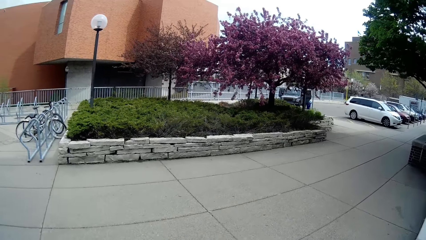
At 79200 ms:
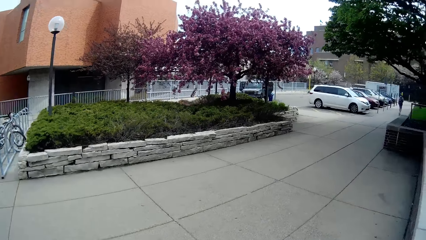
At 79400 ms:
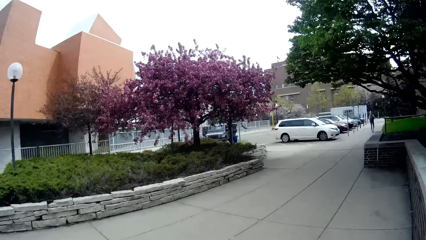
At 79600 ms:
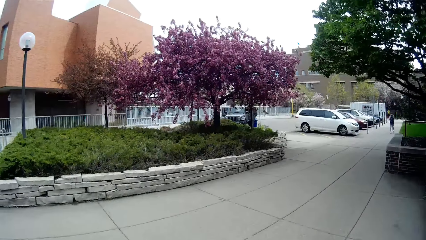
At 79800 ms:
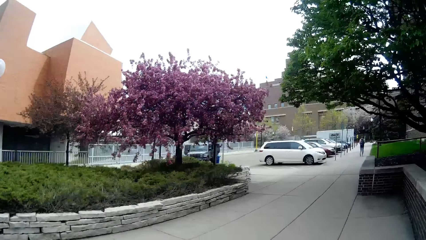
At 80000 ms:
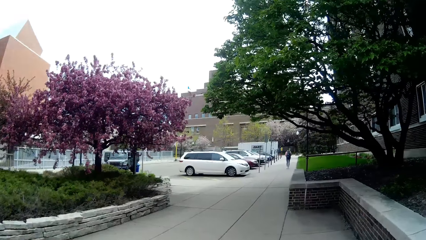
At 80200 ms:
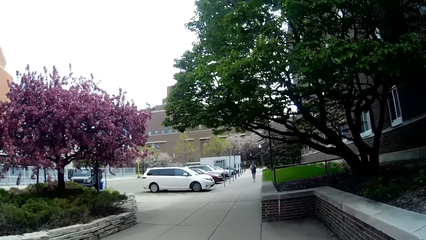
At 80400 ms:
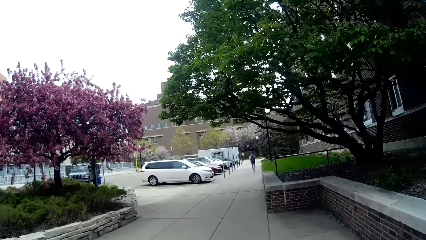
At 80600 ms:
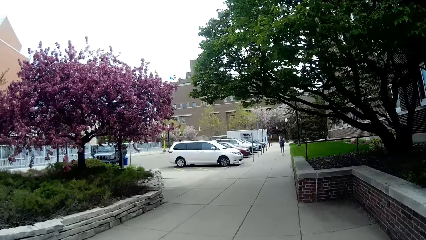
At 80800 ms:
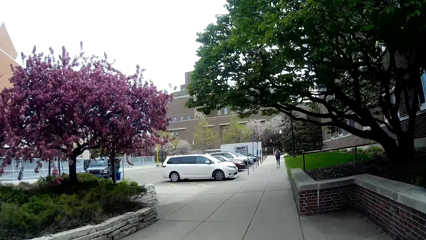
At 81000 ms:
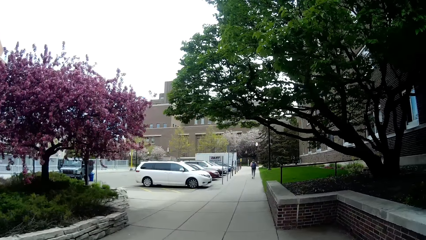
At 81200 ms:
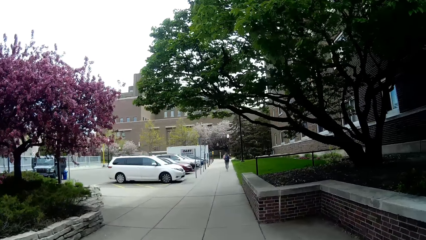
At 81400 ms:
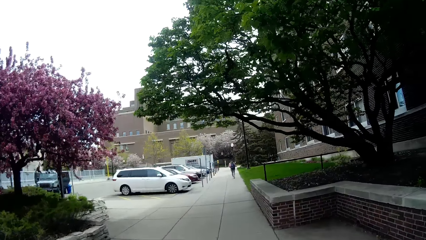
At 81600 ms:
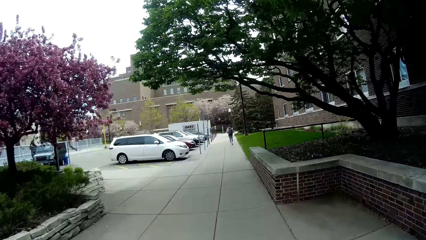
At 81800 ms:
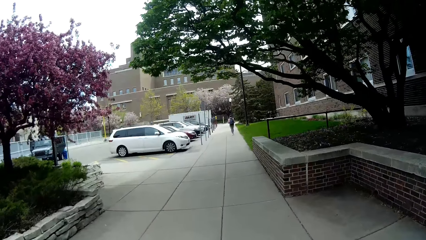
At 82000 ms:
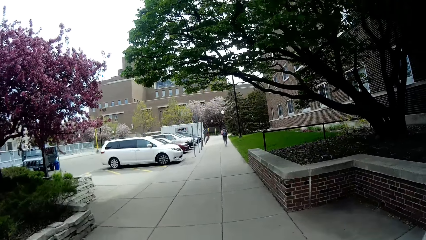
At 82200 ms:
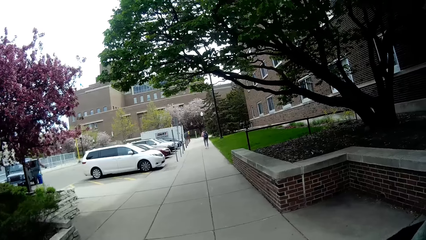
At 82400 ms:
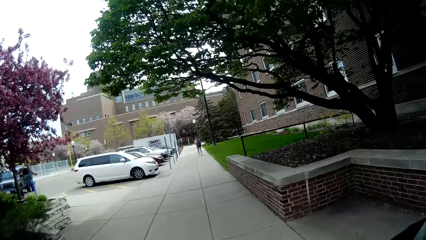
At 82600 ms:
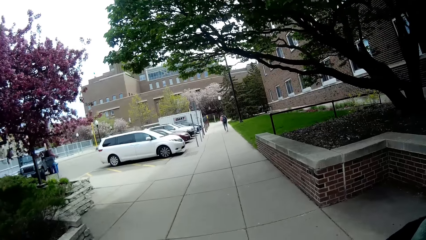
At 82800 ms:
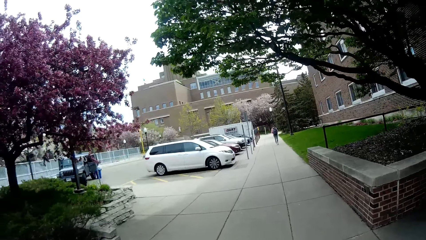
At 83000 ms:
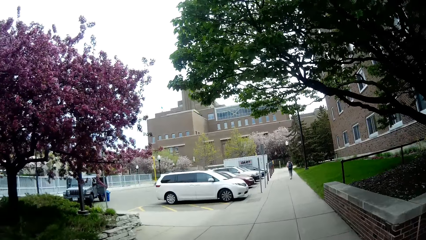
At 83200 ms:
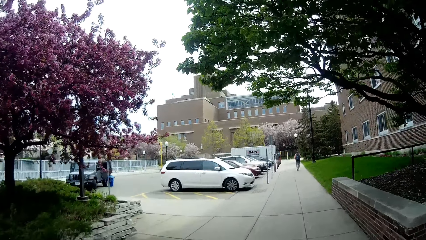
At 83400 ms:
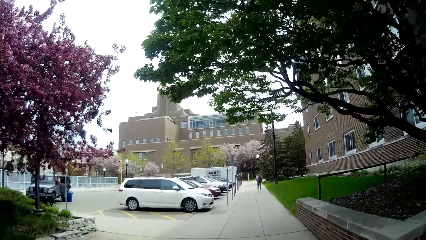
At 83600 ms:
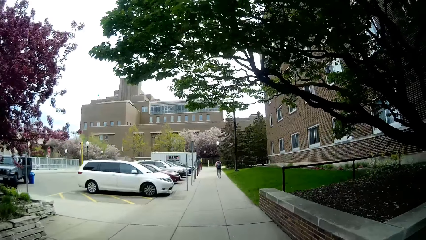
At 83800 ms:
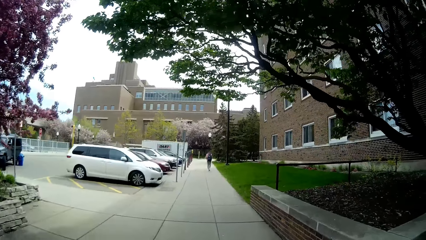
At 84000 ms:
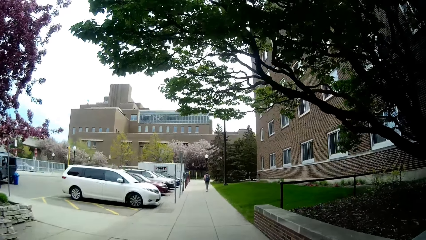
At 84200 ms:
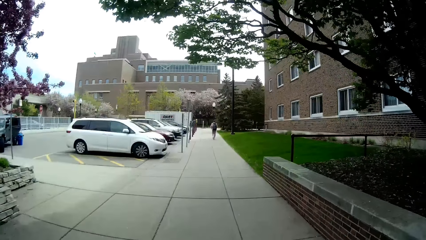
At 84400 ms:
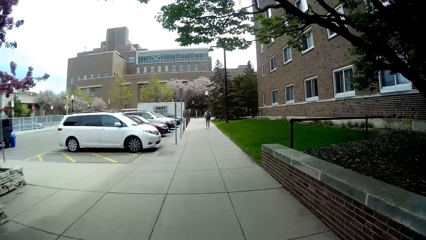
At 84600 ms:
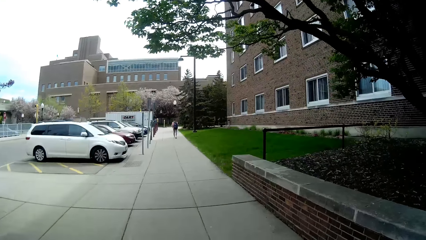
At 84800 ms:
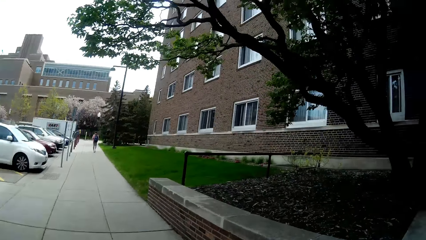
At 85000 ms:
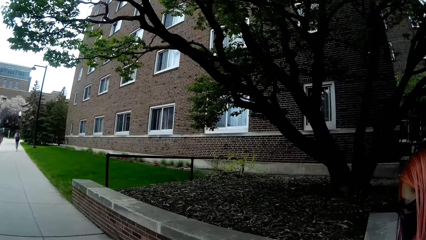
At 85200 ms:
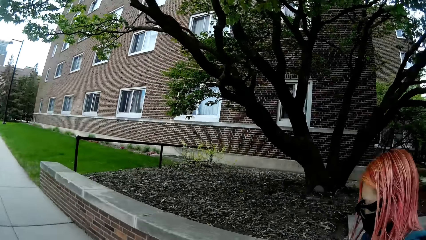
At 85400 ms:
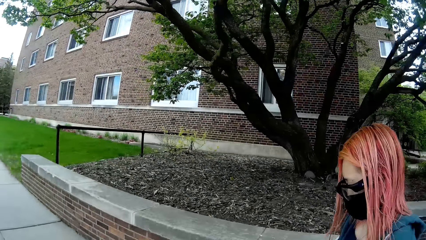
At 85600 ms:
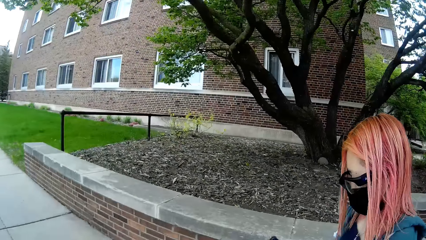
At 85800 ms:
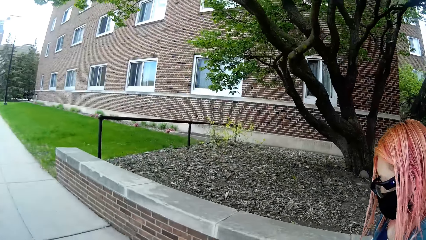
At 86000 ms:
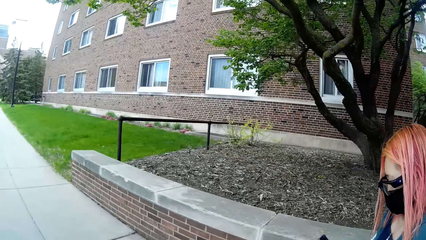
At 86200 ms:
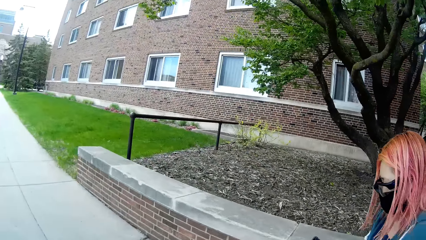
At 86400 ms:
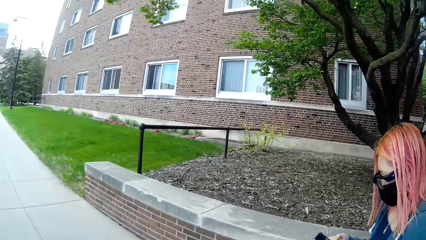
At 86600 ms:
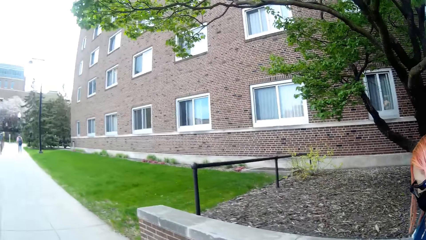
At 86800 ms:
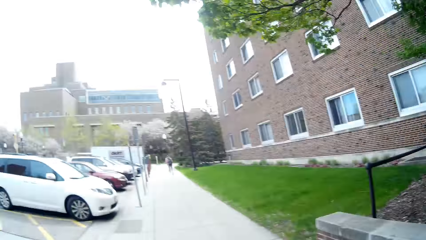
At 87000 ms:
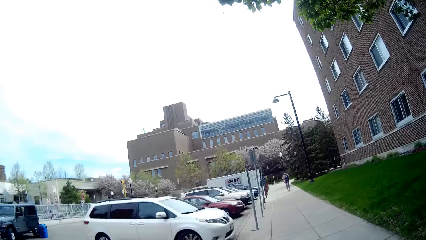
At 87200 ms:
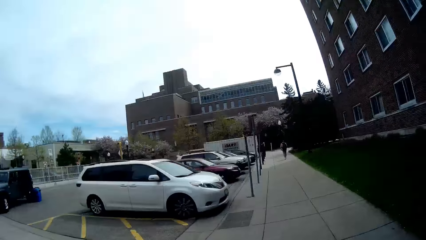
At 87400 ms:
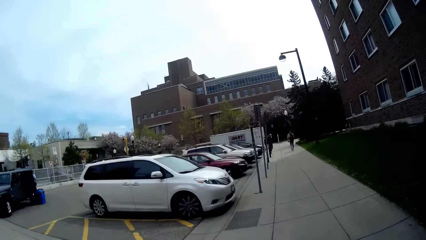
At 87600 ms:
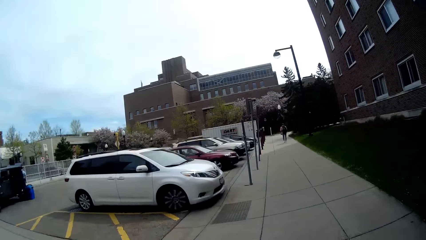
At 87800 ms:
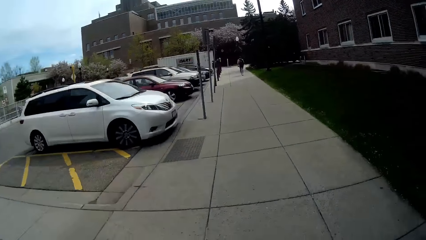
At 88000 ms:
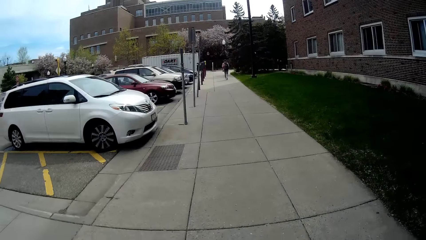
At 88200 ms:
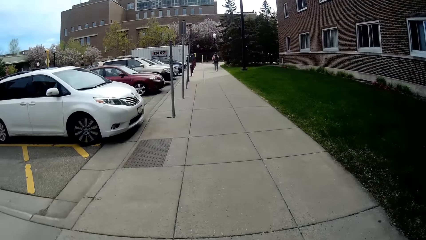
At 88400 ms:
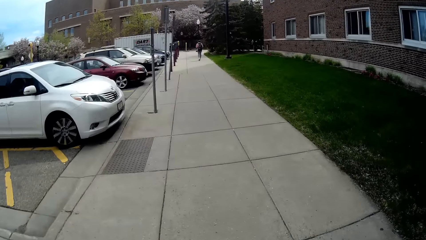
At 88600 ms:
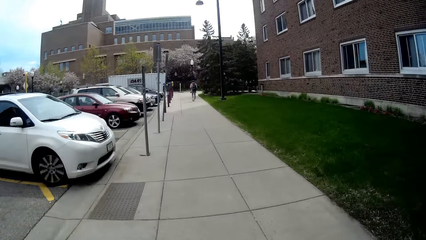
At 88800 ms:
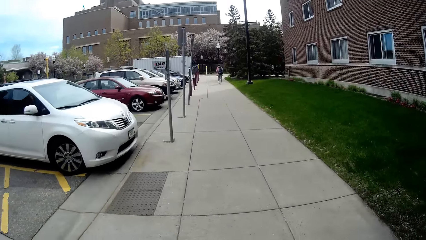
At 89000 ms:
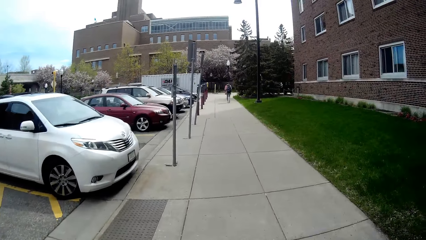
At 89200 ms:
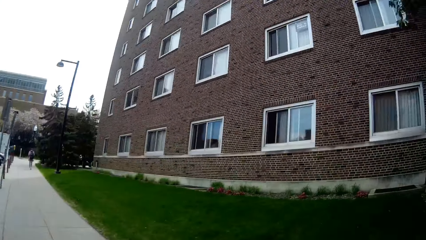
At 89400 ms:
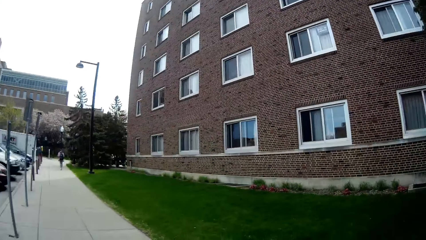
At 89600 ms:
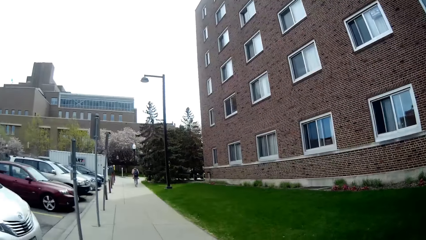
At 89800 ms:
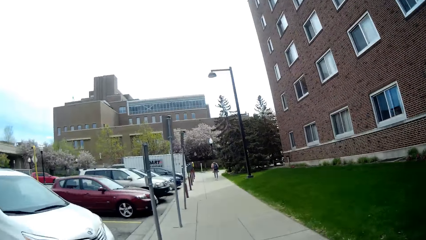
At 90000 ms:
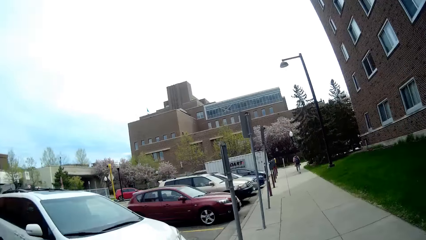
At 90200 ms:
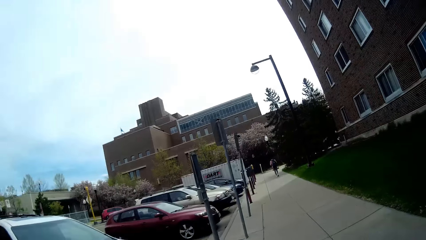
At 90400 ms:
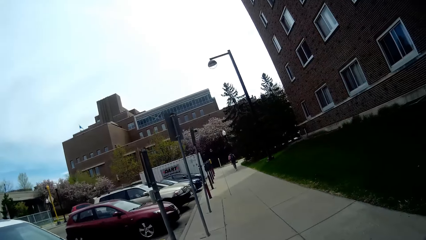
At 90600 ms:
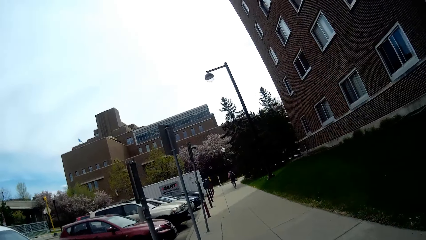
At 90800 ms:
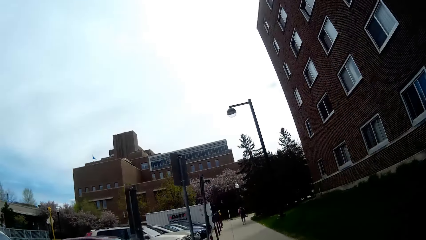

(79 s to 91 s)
The camera wearer and the woman walk down a pathway on a road. The woman presses a phone in her right hand.

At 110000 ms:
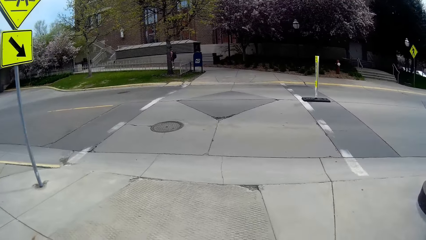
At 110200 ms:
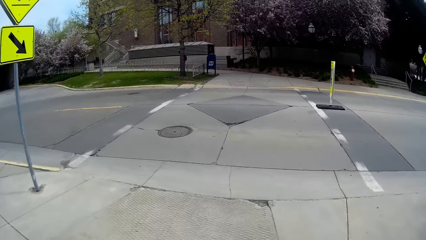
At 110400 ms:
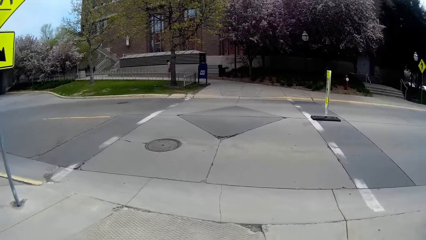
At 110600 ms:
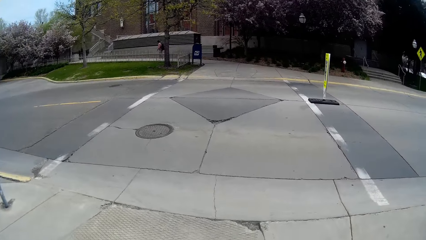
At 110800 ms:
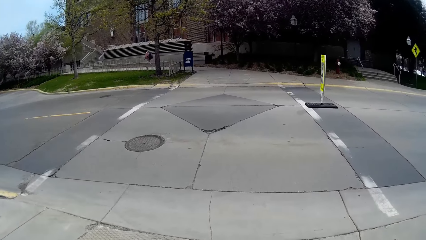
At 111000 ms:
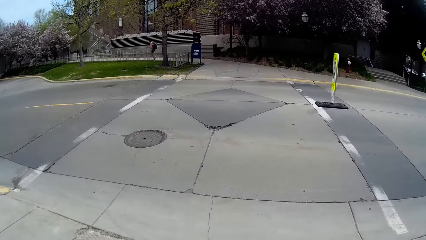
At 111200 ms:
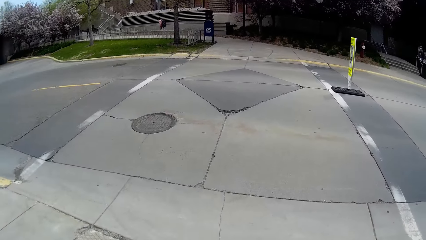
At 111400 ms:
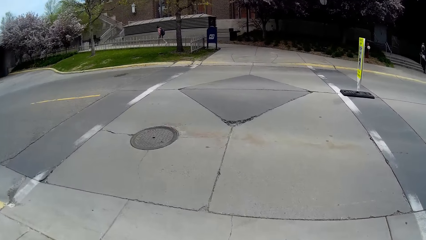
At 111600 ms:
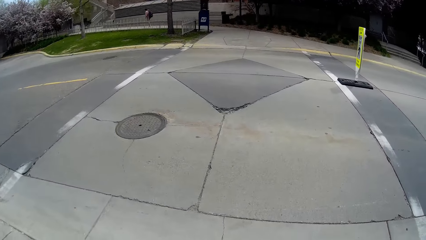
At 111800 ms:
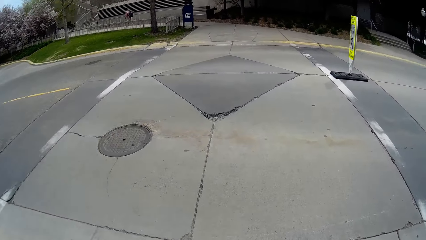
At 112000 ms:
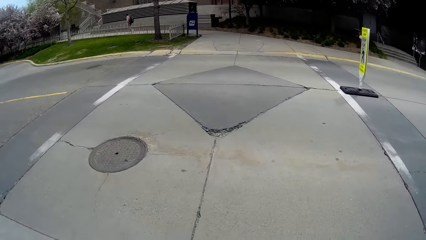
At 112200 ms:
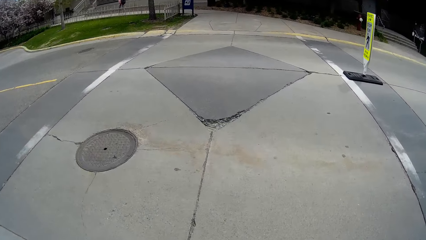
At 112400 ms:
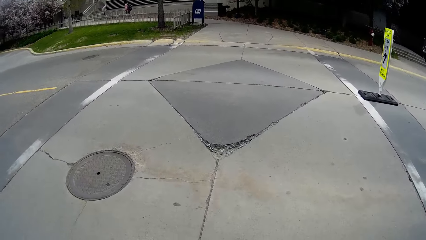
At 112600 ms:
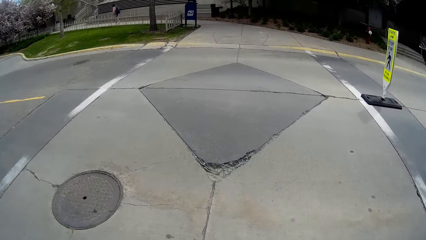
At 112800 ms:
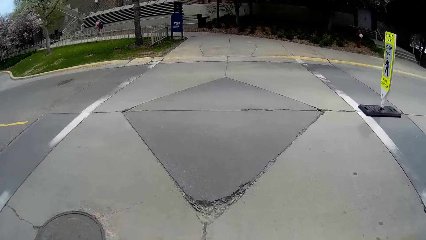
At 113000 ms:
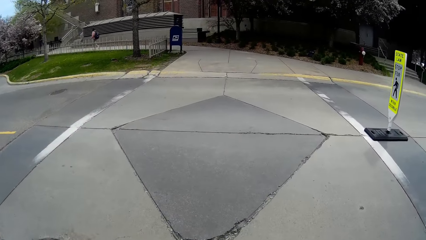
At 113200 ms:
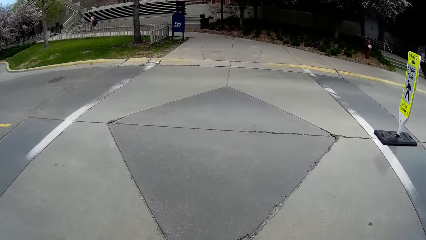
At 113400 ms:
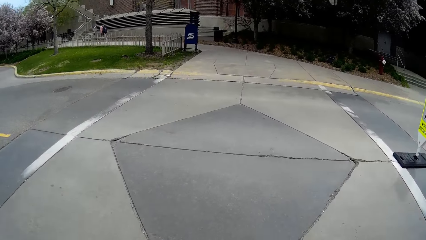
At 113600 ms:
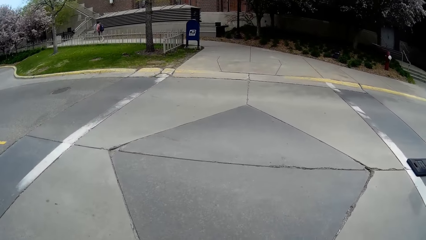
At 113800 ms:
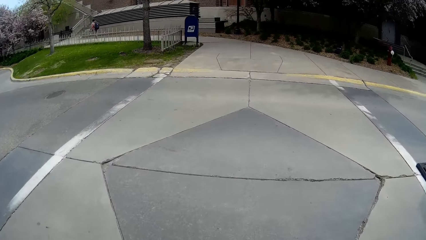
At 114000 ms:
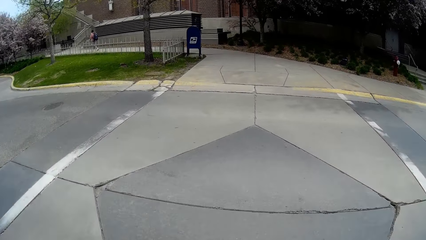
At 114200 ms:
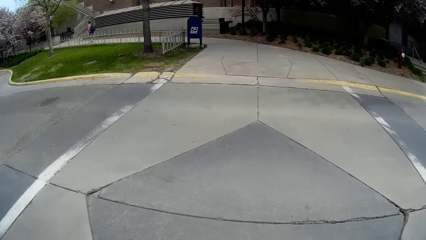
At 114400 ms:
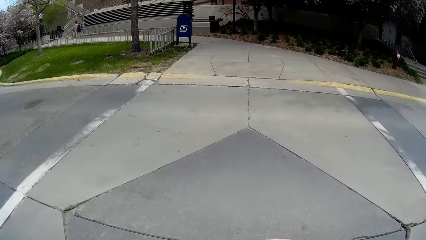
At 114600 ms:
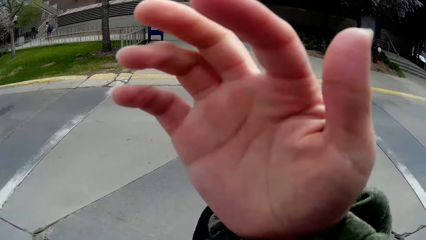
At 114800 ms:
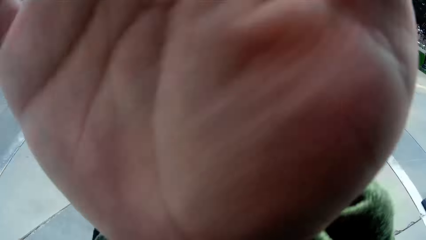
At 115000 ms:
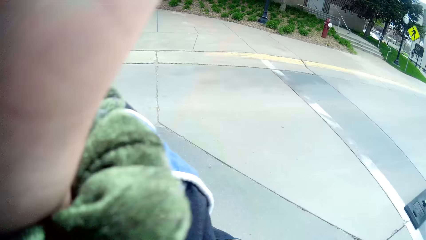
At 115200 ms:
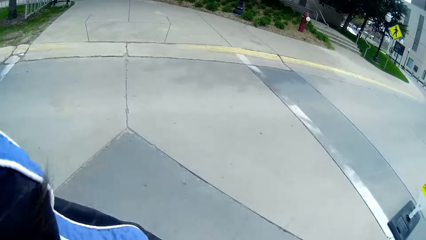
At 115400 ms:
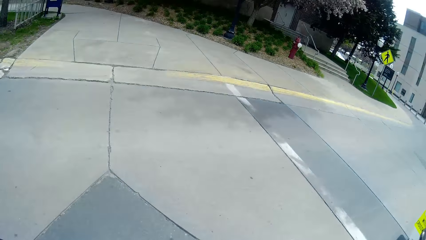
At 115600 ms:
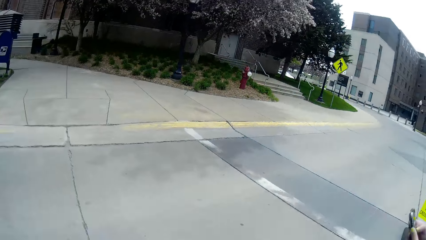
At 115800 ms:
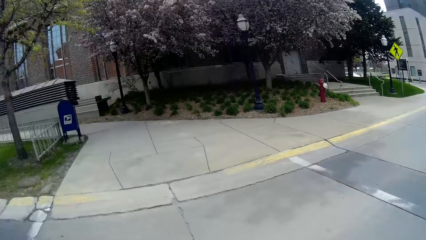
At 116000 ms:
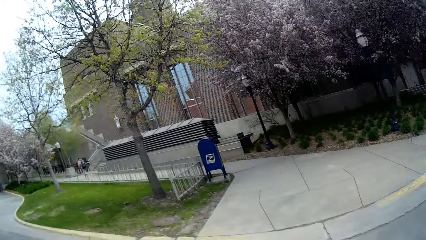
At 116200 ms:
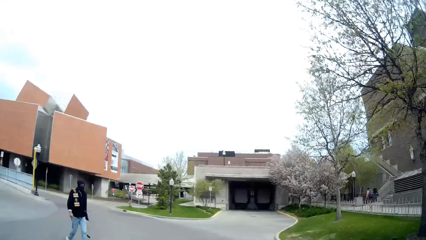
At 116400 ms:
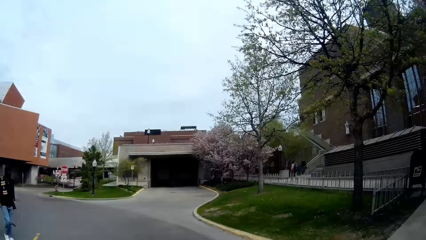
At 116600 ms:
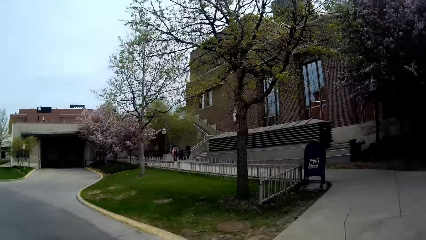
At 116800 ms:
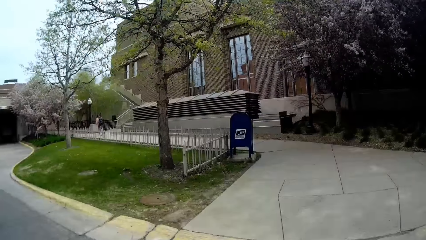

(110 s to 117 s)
The camera wearer and the woman walk across a road. They move a hand towards the face.
